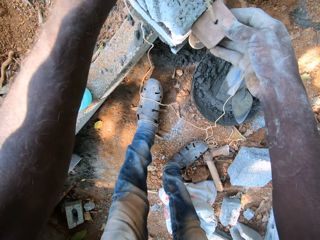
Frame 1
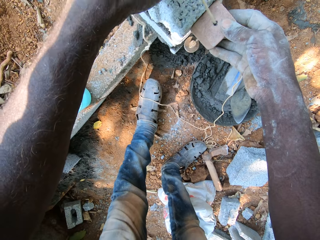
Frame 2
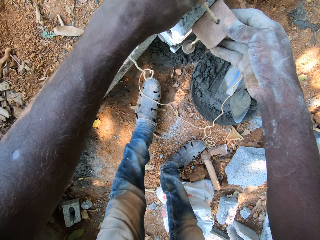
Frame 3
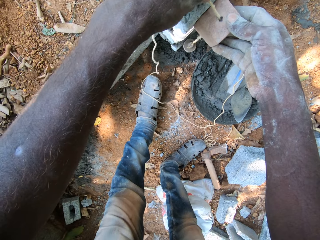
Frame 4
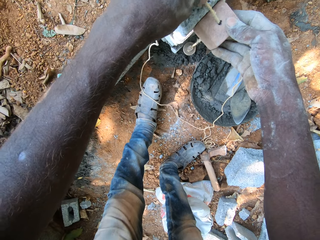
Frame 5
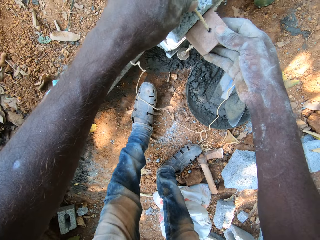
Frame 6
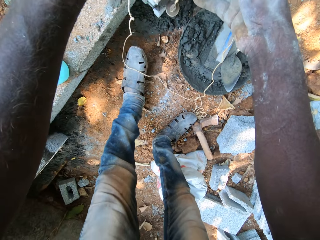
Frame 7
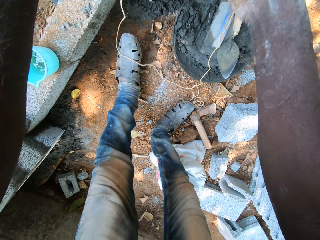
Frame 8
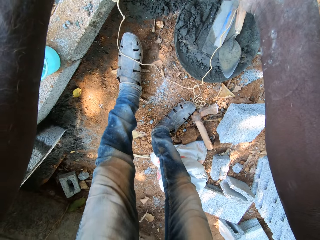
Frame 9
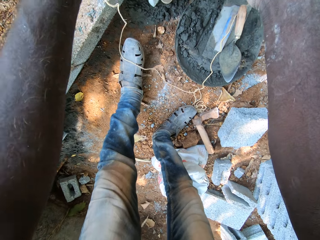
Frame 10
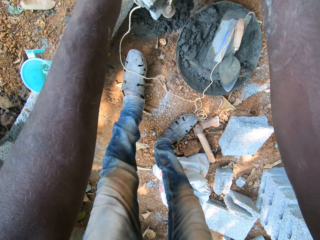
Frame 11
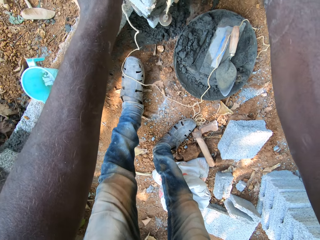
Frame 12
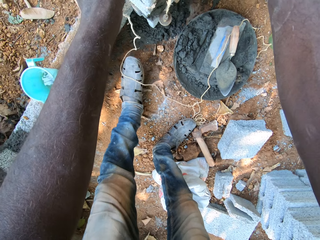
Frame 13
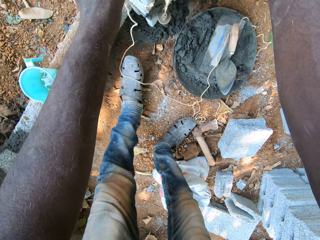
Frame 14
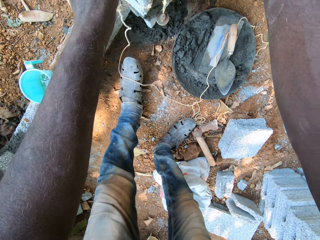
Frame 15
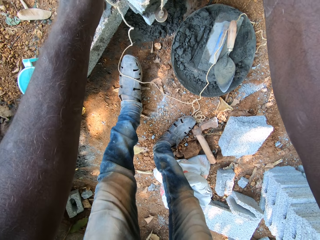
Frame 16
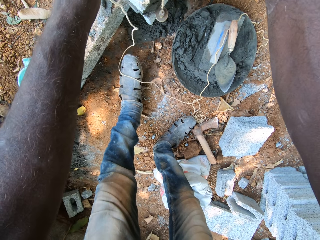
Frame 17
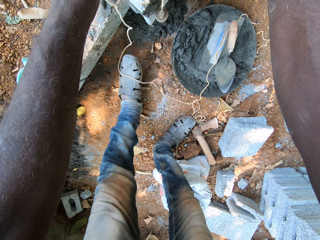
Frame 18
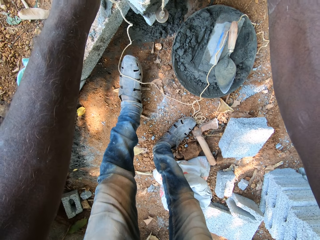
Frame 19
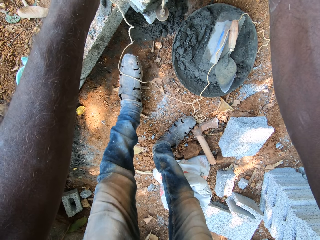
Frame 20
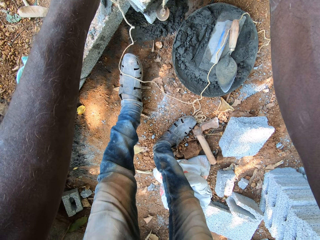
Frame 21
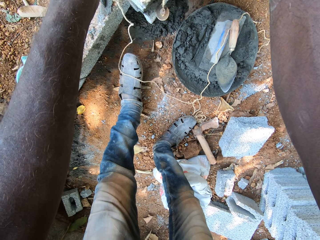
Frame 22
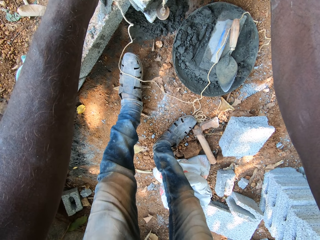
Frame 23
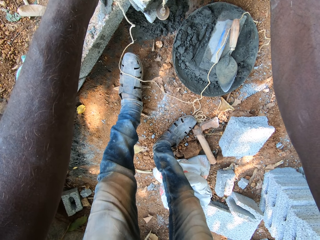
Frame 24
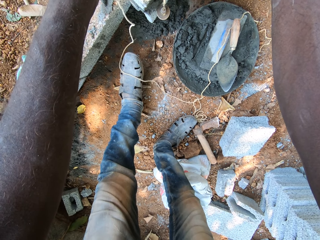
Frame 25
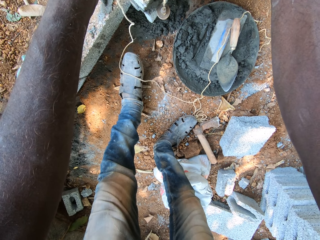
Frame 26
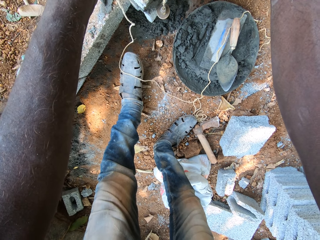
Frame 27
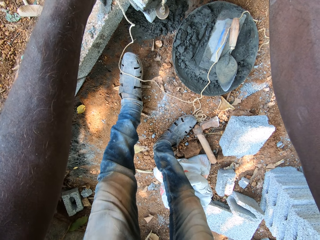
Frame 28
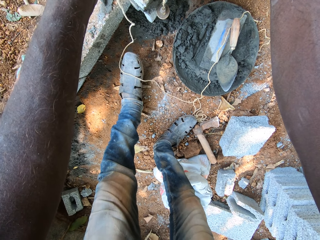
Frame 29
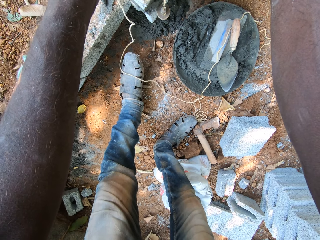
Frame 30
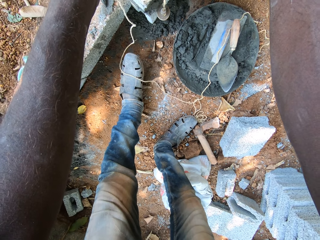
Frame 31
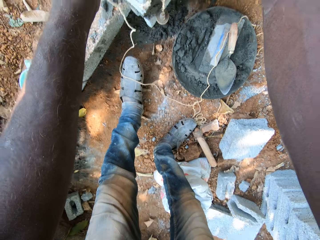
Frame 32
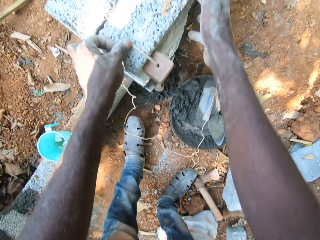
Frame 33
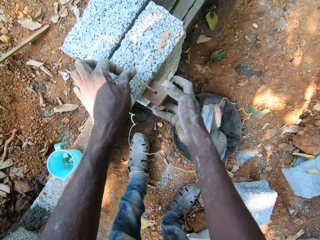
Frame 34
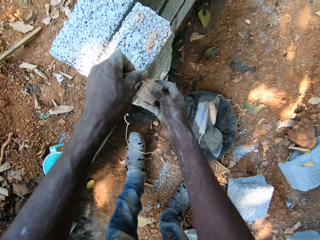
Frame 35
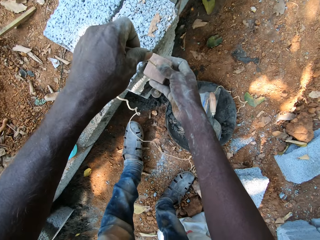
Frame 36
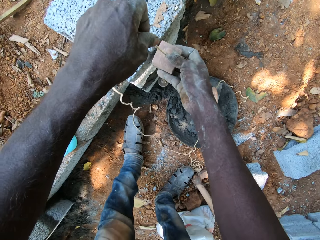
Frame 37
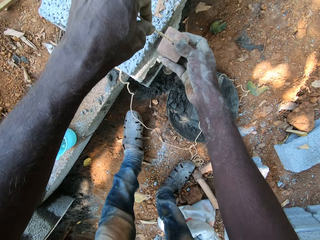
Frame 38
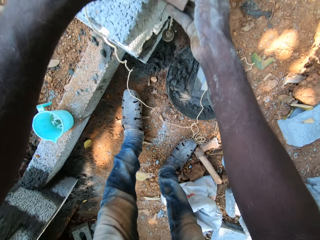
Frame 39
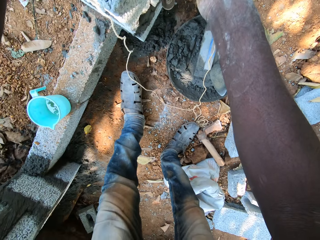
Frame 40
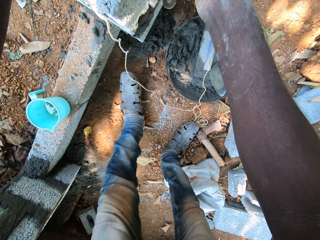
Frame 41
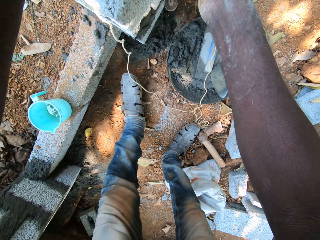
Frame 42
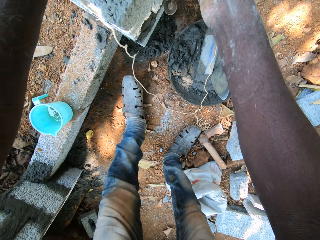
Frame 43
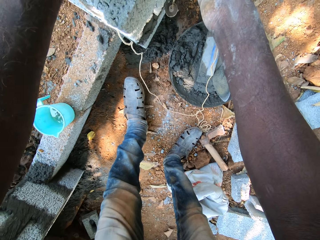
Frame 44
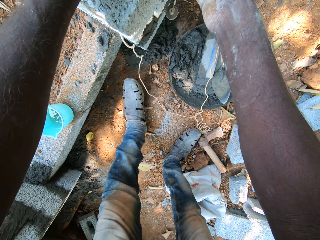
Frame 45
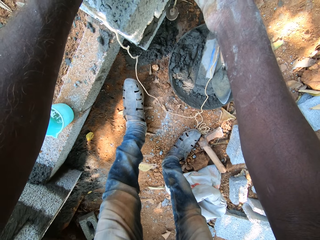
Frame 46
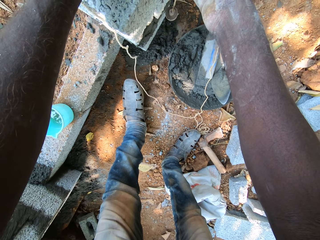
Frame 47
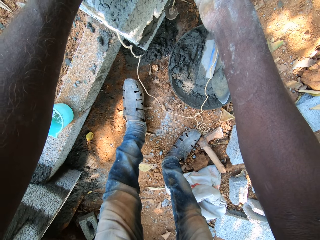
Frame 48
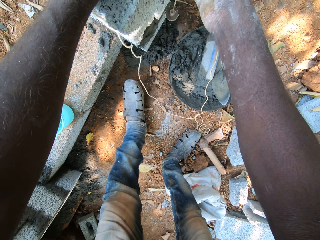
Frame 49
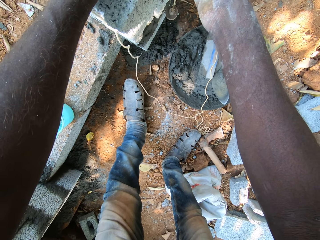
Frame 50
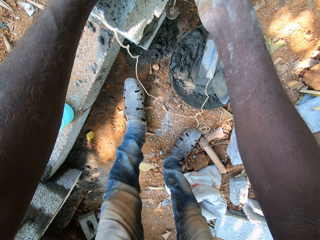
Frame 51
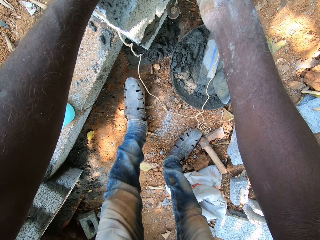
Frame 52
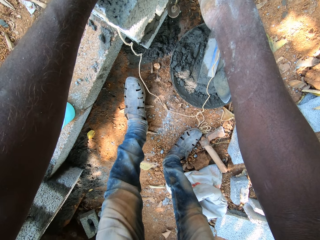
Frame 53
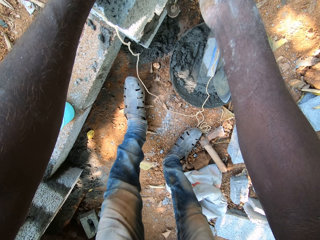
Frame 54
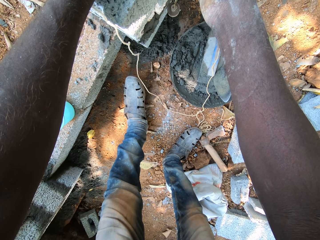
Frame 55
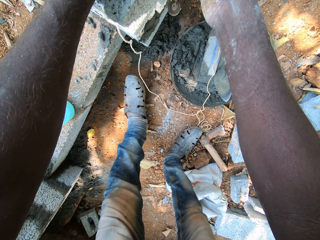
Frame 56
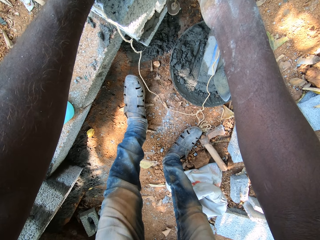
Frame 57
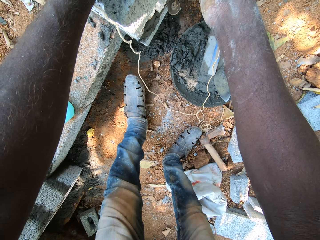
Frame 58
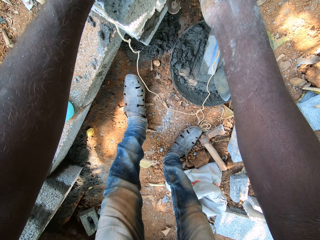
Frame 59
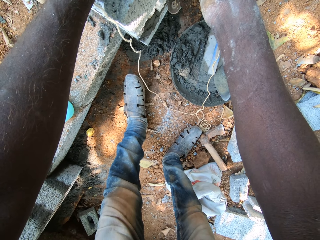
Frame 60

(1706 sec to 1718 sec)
The camera wearer holds a straightedge tool or plumb bob. He checks the block with the plumb bob in his left hand. He places the straightedge tool on a stone.

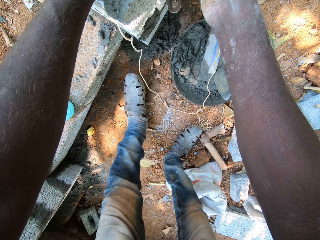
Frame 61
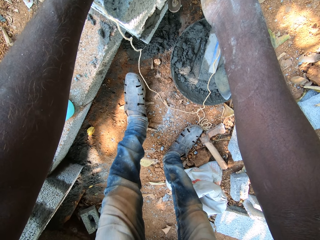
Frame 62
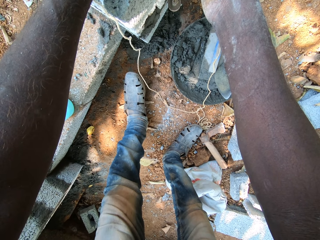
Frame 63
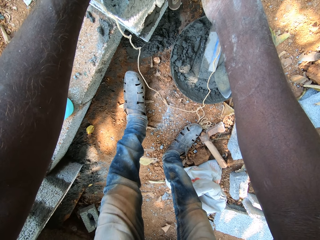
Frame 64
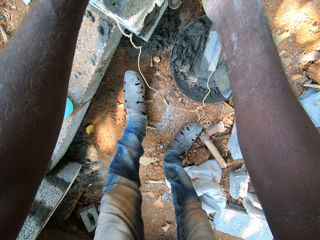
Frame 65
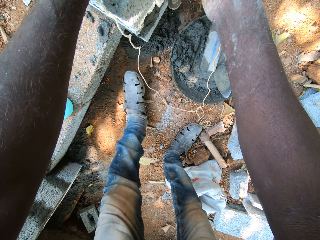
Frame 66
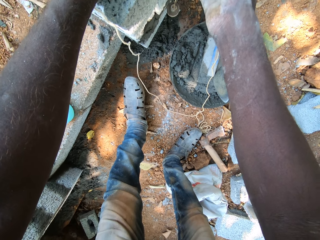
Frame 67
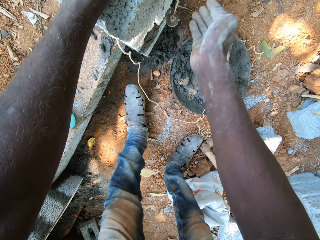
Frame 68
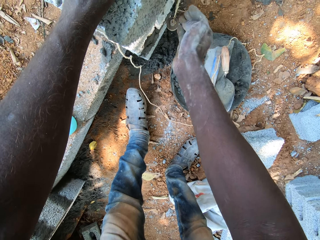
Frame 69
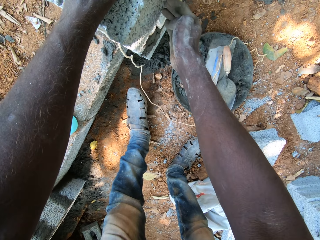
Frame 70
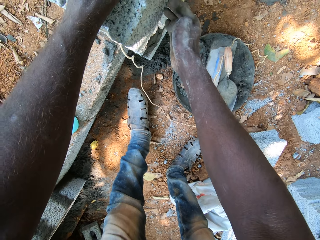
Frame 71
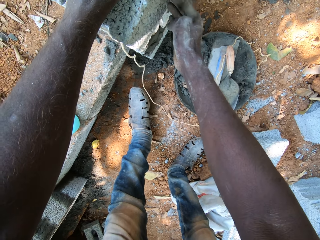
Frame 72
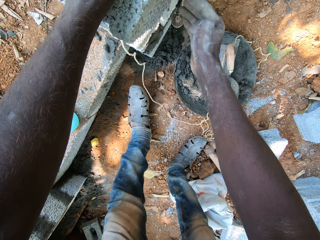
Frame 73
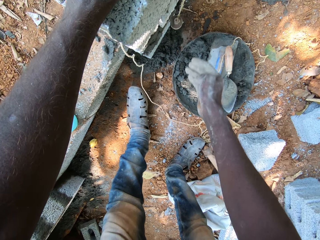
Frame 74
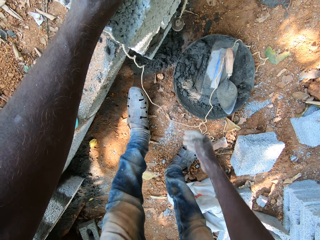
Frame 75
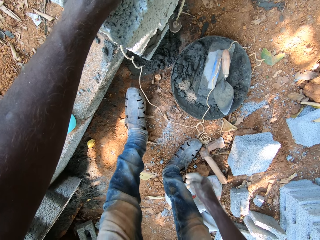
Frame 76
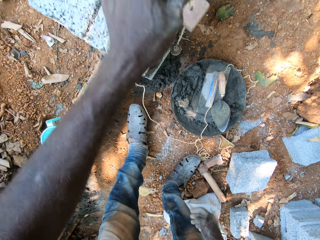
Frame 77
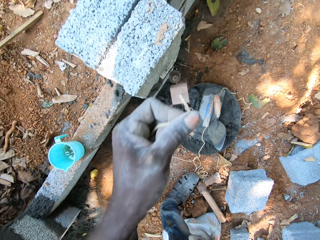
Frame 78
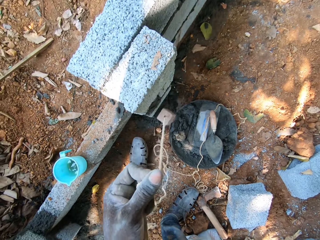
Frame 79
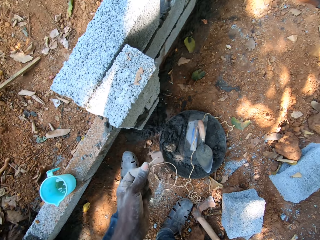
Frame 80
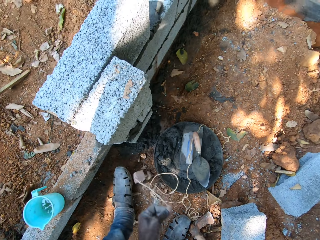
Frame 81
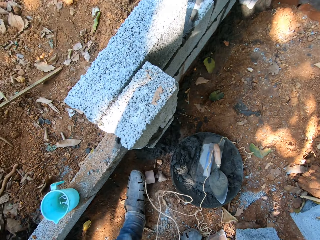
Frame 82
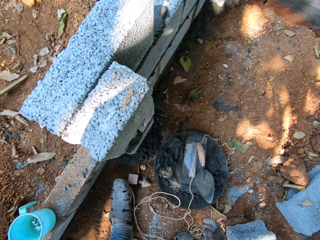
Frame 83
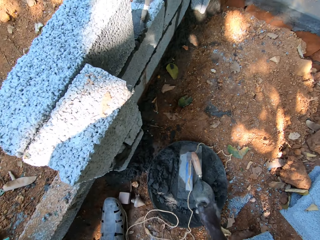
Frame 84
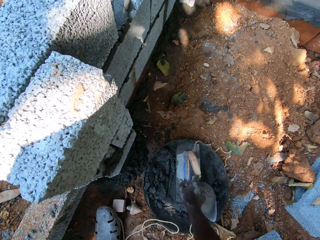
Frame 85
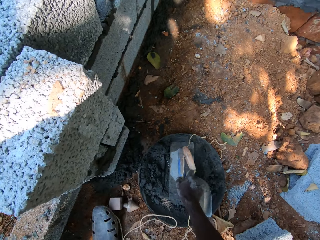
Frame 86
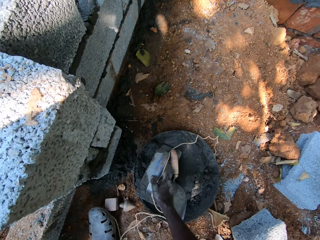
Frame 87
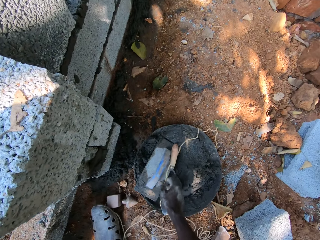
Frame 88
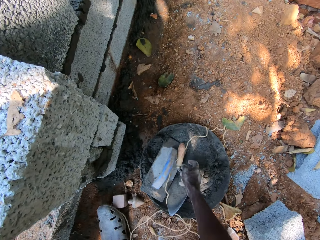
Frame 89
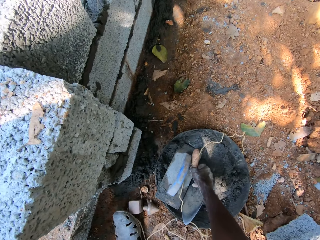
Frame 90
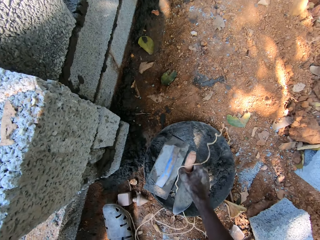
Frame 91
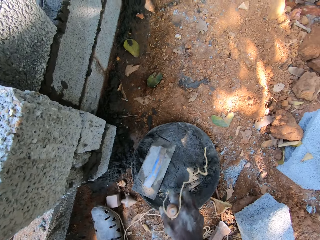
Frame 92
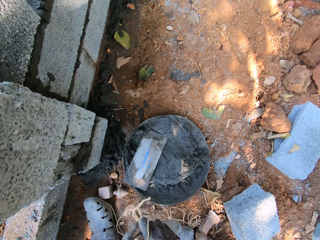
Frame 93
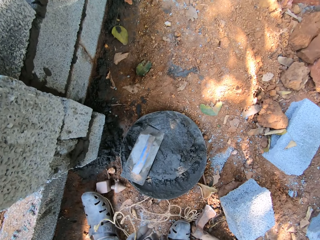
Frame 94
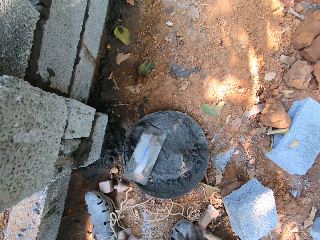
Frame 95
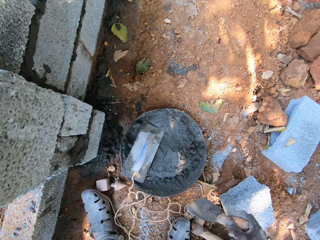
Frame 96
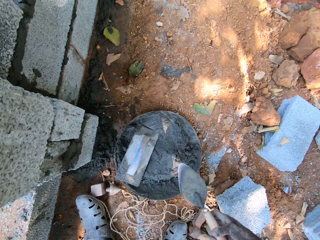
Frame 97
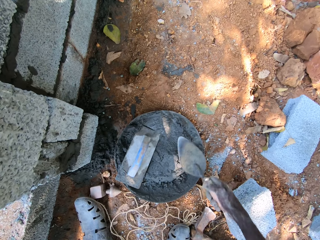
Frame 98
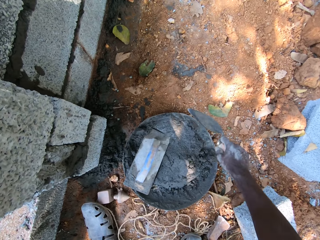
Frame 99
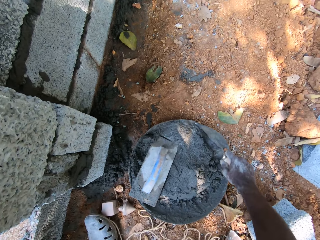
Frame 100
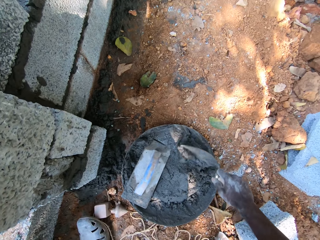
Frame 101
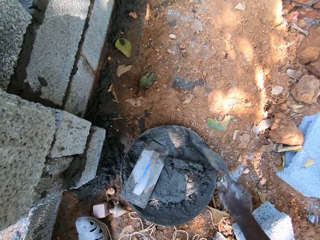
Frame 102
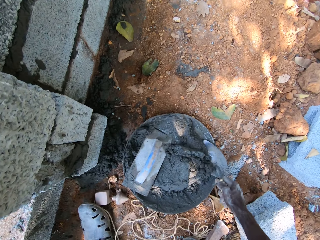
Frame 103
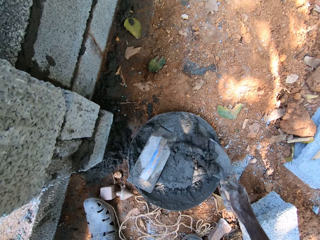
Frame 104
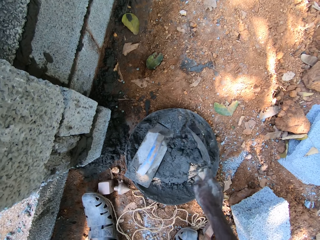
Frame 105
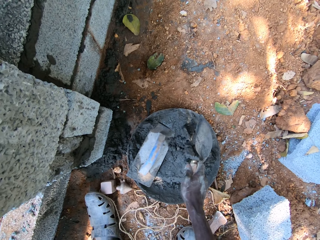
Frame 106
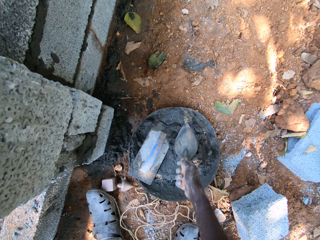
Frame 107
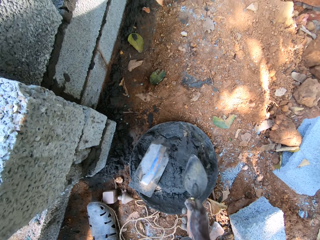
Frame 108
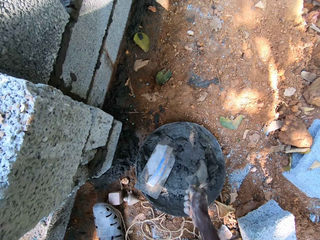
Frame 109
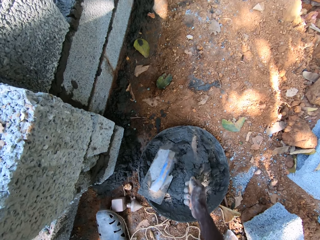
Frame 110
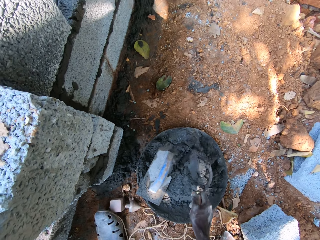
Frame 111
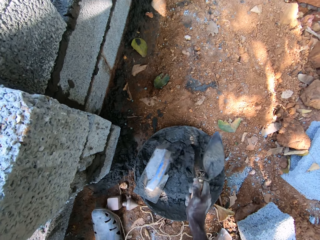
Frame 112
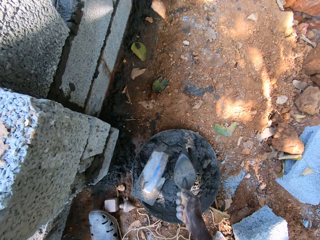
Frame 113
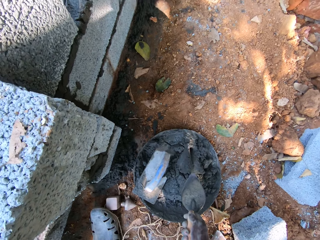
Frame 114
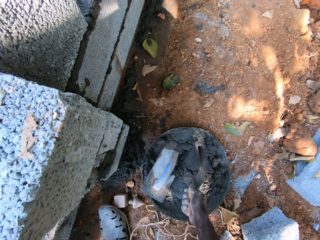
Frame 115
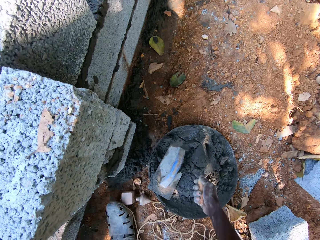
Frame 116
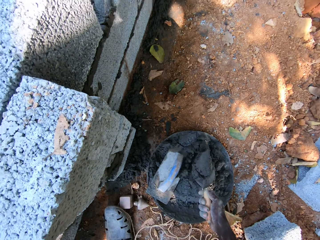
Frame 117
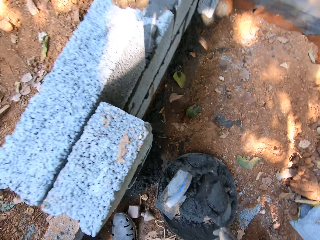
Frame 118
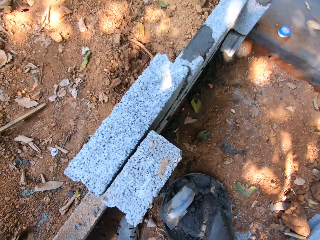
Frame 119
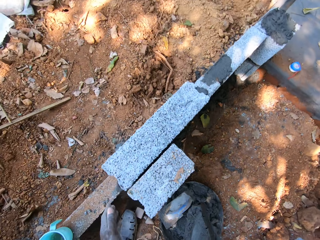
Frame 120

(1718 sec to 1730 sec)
The camera wearer touches the block on the fence with his right hand. He hits a stone with a hand. He removes the plumb bob from the fence with his left hand. He drops the plumb bob or straightedge tool in his left hand on the ground. He moves a wooden float in a pan on the ground with his right hand. He picks up a trowel from the pan with his right hand. He holds the plumb bob with his hands. He drops the plumb bob in his left hand on the ground. He mixes some mortar in the pan on the ground with the trowel in his right hand. He scoops the mortar from the pan on the ground with the trowel in his right hand.
